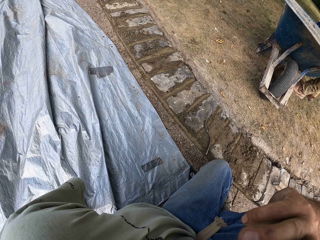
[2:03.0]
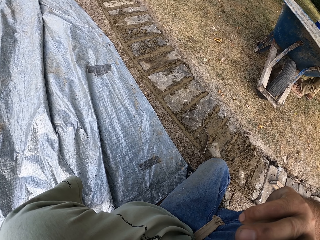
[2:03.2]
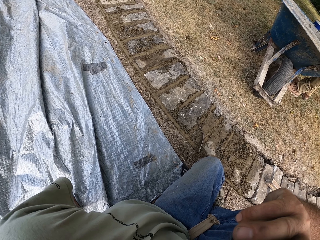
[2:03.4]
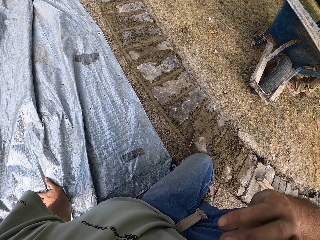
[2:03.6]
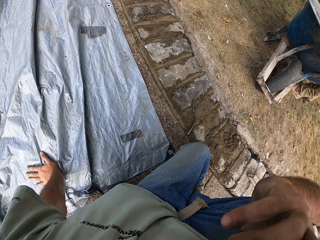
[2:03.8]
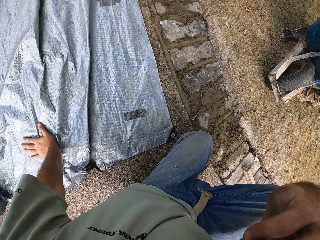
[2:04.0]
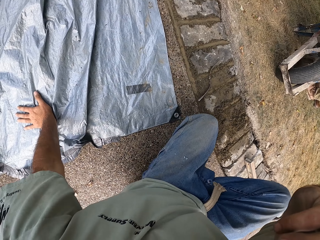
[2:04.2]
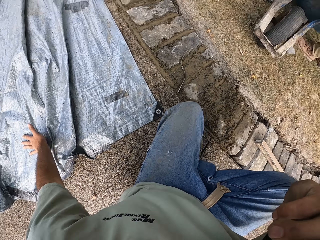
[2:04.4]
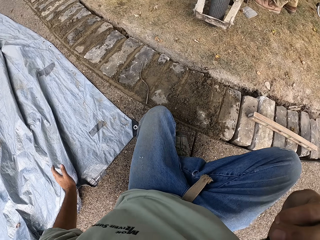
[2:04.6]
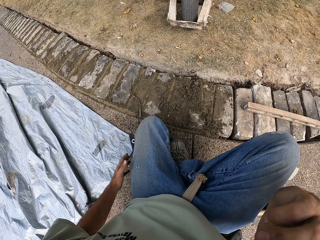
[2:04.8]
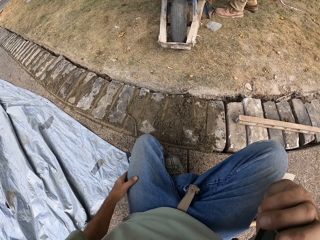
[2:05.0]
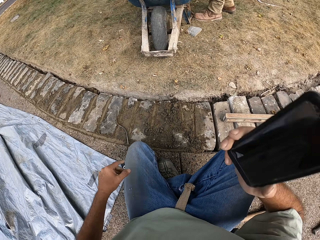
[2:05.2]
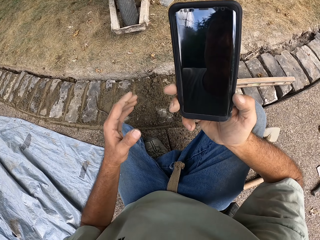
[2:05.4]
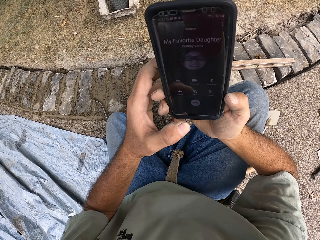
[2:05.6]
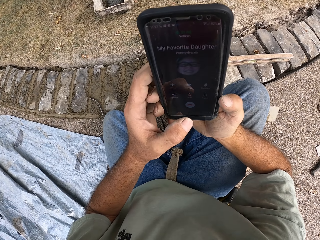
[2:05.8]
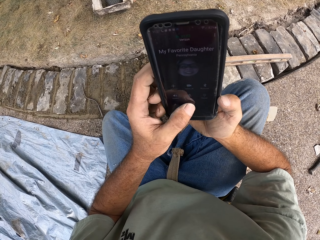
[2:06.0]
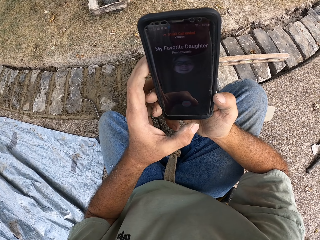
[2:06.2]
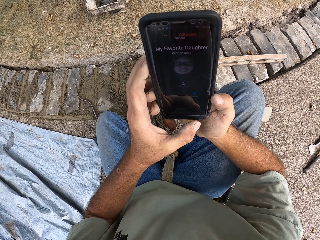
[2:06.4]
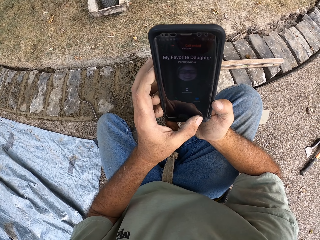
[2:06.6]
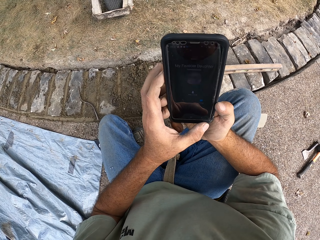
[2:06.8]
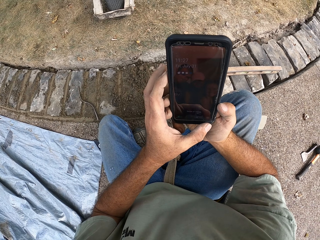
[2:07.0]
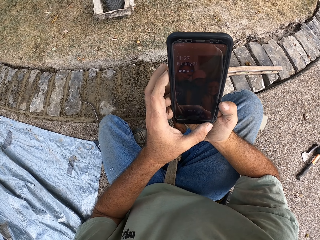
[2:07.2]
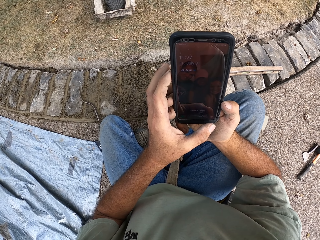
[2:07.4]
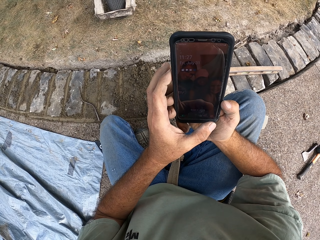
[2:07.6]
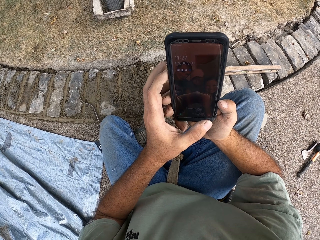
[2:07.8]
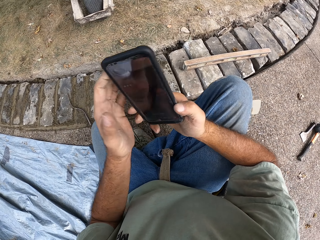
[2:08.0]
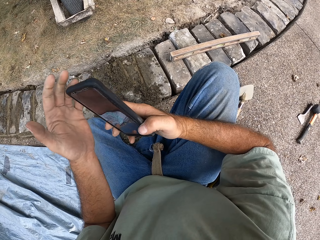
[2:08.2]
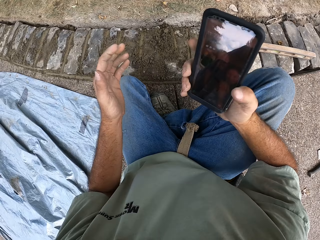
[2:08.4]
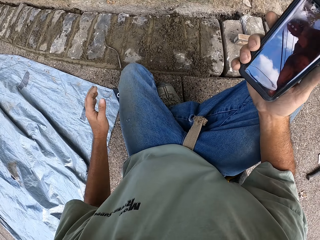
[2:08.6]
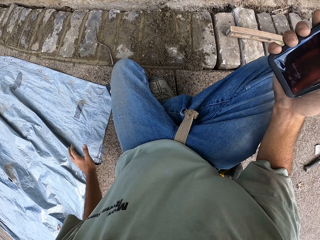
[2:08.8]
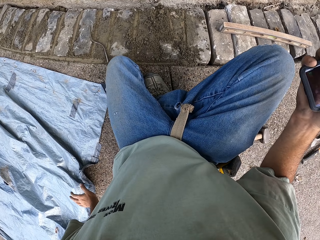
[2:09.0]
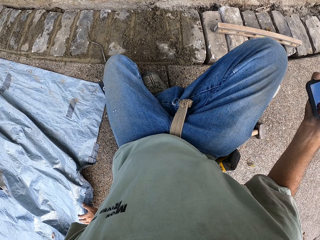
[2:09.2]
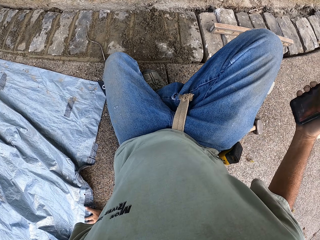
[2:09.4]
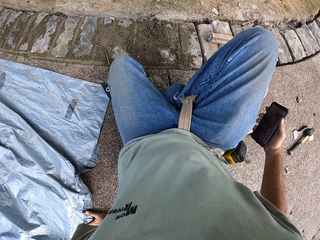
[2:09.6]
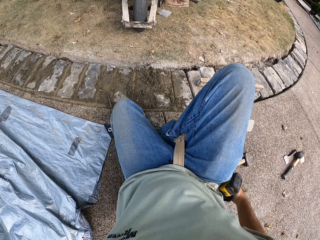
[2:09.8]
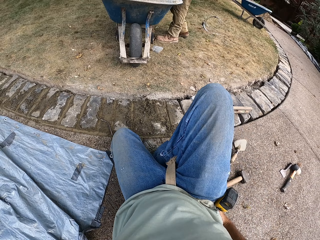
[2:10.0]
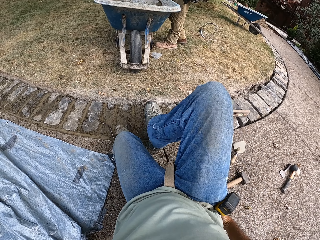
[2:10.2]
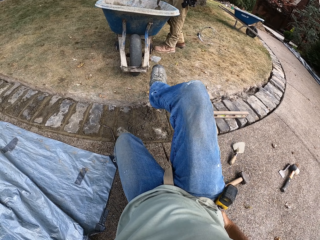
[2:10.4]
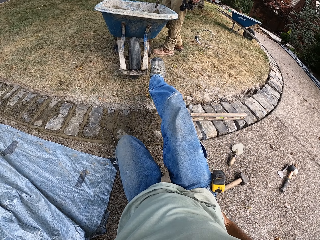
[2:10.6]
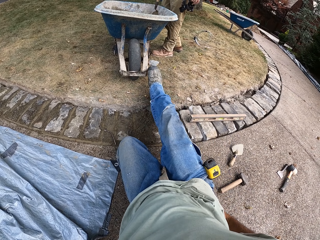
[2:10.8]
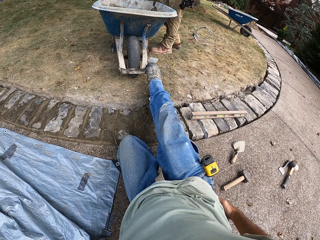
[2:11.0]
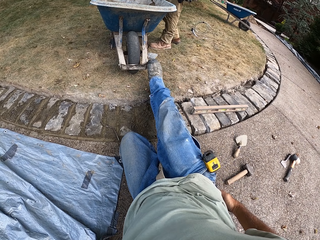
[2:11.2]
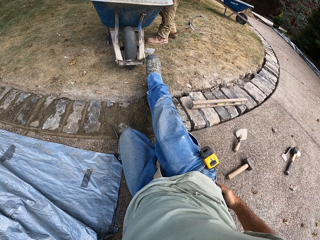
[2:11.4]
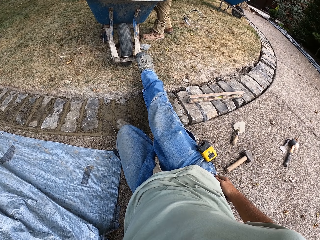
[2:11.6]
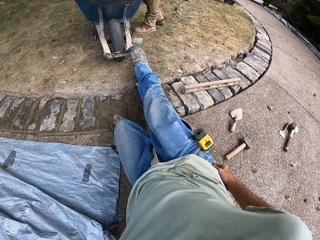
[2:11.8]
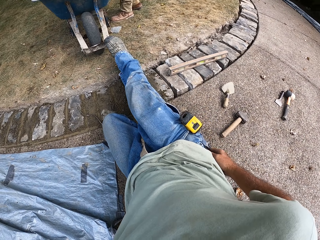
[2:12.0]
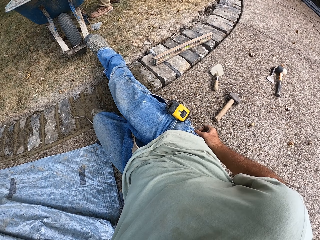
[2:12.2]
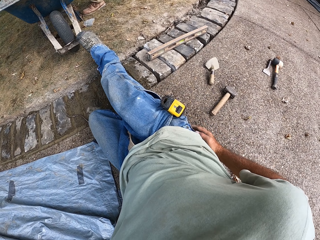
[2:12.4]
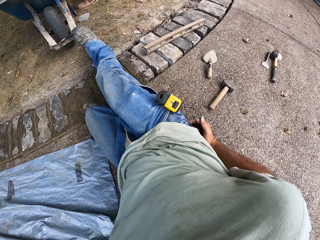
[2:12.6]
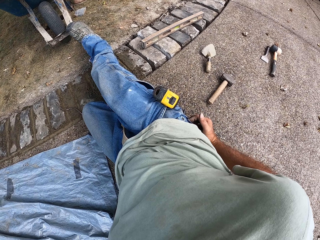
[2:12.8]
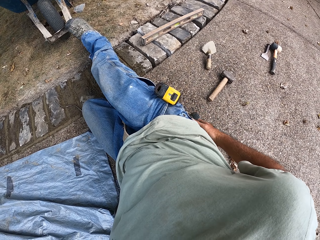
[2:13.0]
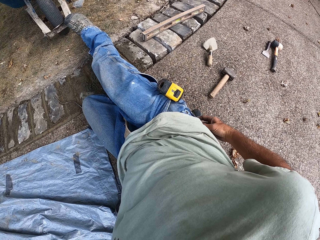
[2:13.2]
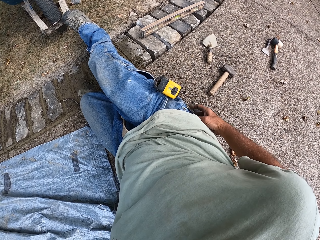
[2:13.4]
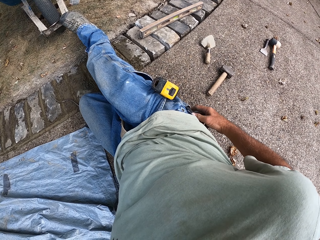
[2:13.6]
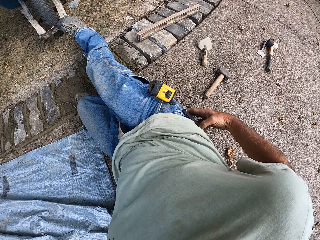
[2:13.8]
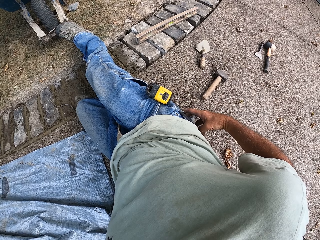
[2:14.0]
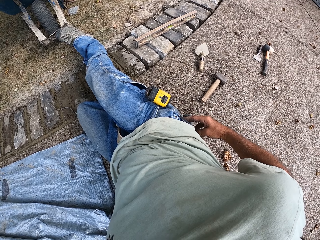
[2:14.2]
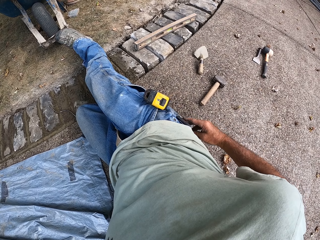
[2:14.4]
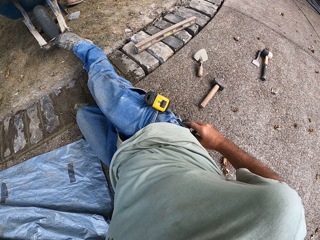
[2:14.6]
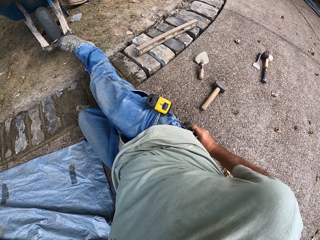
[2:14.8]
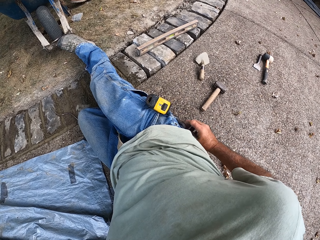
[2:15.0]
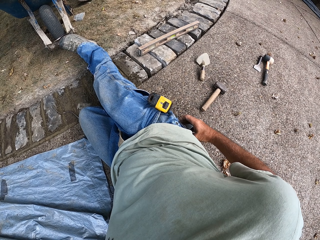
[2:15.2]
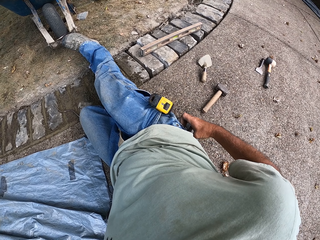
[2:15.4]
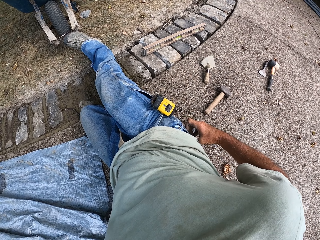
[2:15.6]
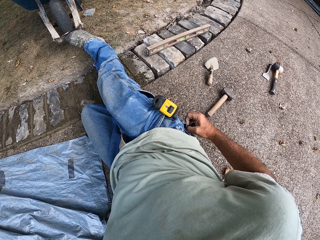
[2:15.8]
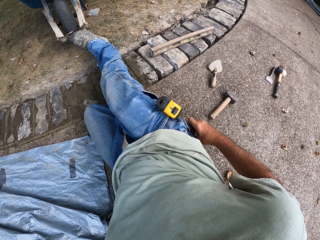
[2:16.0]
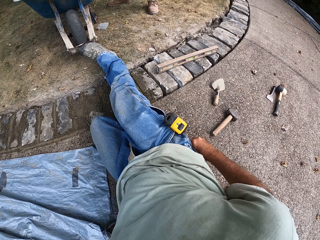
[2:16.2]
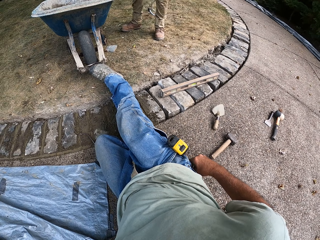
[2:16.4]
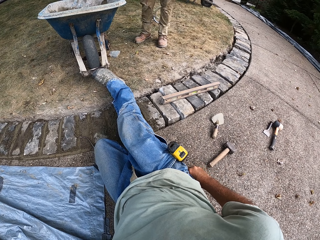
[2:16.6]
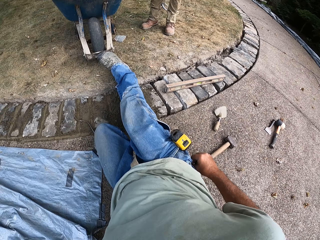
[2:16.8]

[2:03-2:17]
The camera wearer moves his left hand on the ground. He removes a phone from an ear. He holds the phone with both hands. He ends a call. He presses the phone on his hands. He puts the phone in his pocket. He moves his right leg on the ground. He stretches a leg. He adjusts the phone in his pocket.

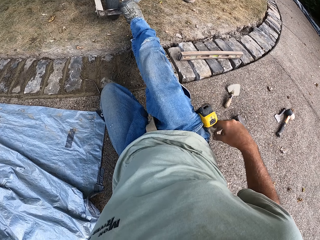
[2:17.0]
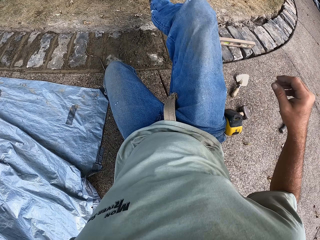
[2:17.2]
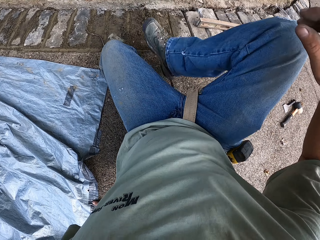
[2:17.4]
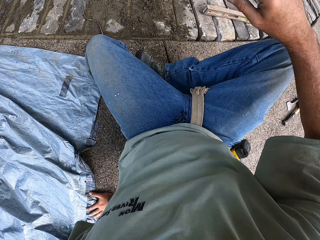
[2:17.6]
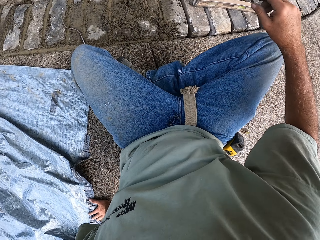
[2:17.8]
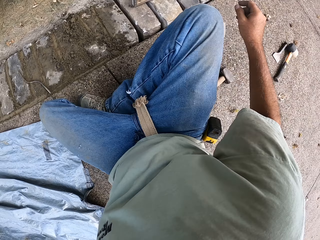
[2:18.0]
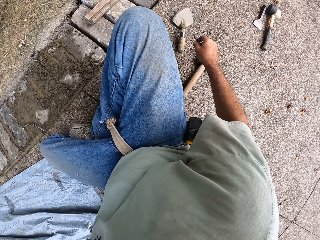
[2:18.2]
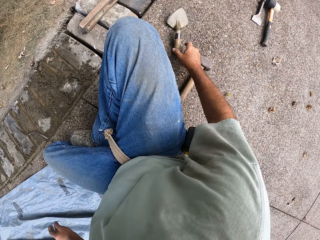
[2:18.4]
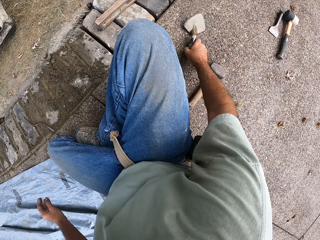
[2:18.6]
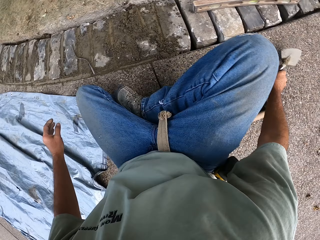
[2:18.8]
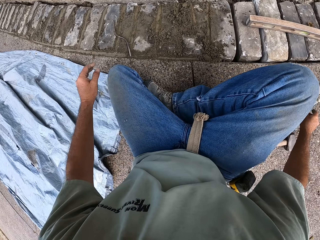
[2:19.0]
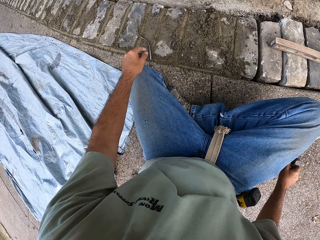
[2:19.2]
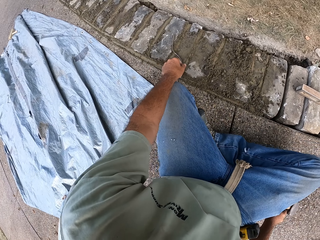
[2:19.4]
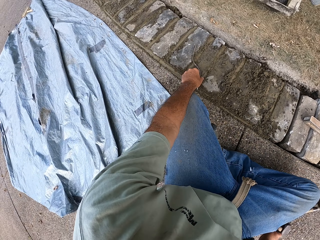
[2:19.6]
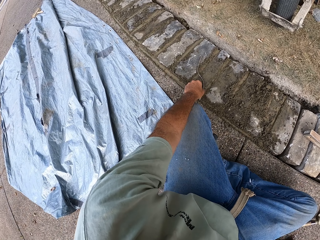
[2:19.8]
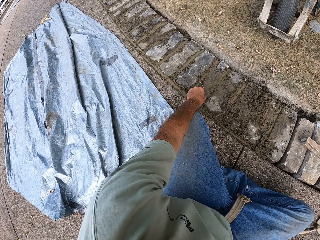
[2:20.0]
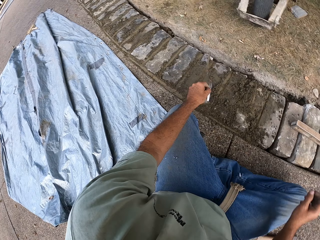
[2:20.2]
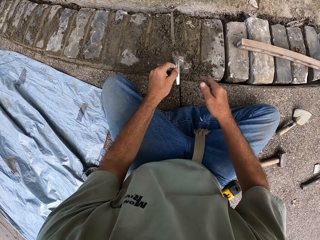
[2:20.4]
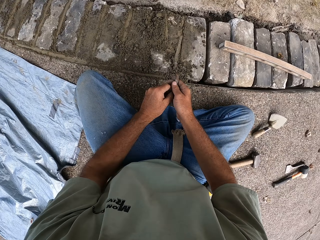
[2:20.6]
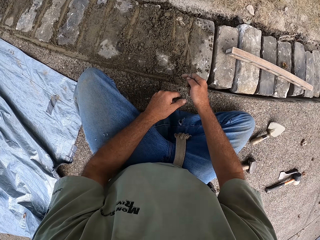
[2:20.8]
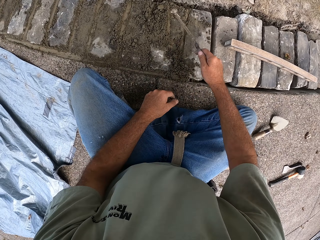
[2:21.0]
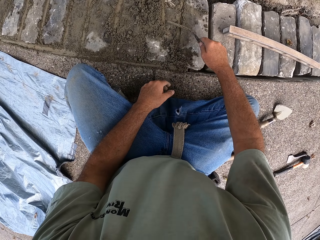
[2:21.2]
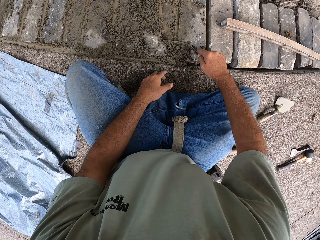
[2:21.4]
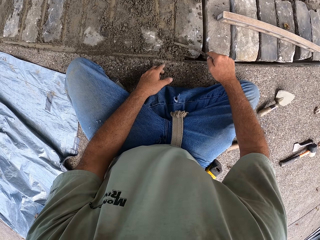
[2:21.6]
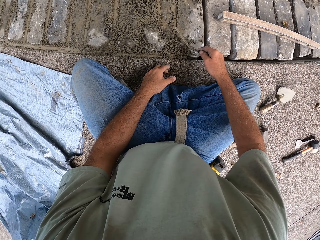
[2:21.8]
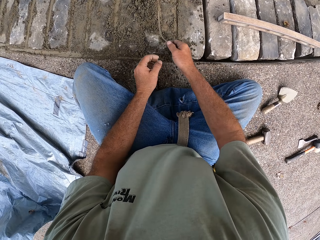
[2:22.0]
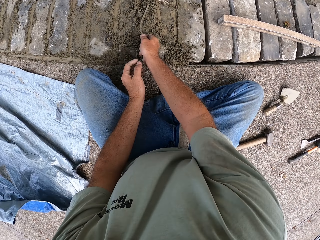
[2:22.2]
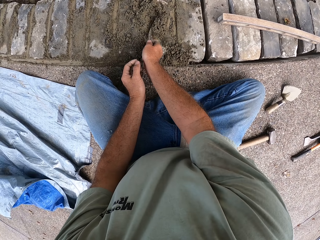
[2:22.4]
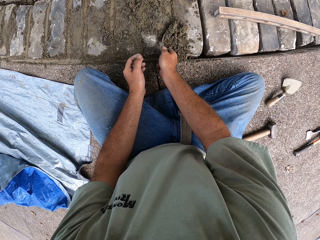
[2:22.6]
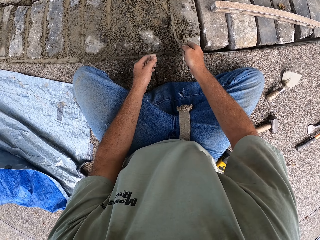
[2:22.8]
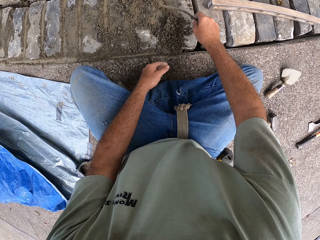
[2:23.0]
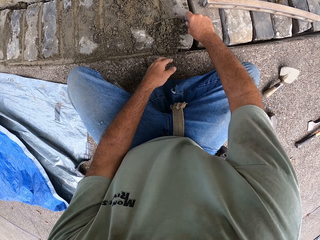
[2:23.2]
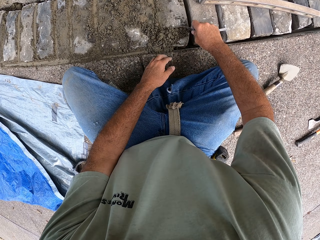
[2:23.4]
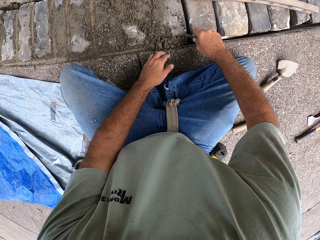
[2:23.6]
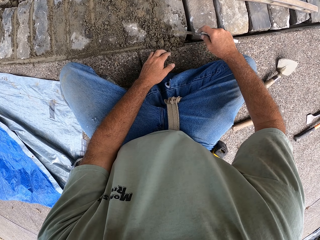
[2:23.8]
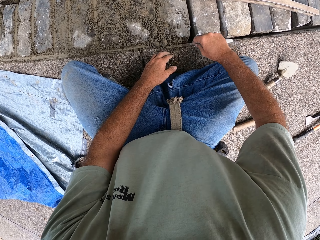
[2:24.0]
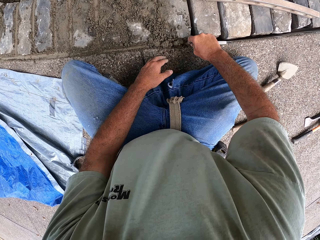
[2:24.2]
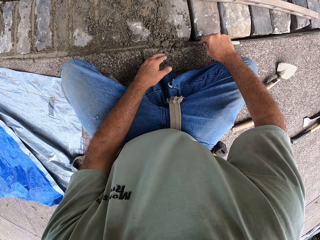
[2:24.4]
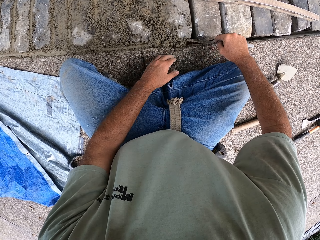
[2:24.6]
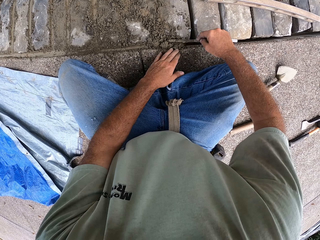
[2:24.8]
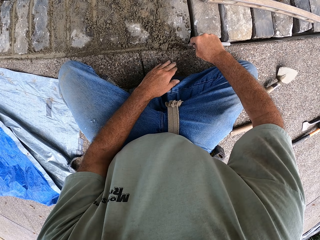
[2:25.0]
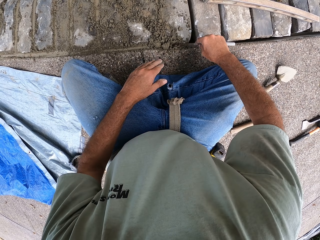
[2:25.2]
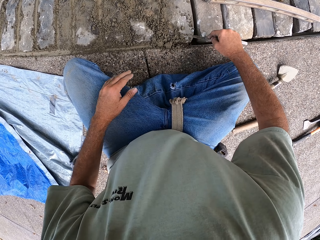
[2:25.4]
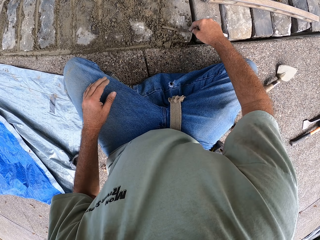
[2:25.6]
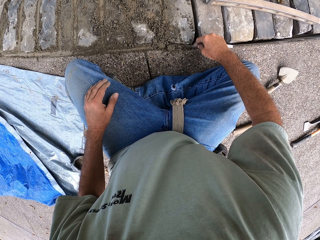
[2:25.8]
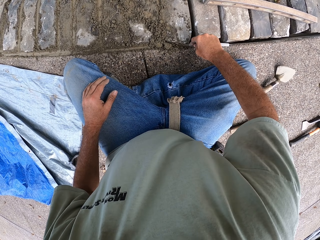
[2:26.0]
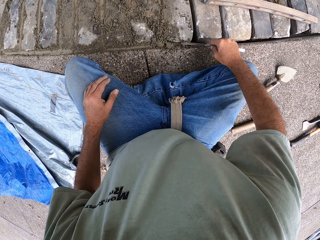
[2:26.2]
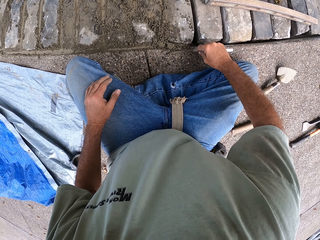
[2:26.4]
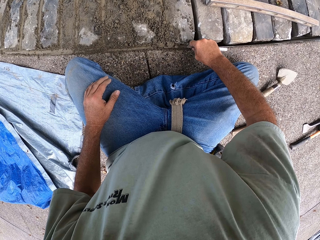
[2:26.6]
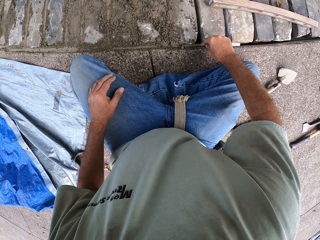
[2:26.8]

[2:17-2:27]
The camera wearer folds a leg. They touch a trowel on the ground, pick up the trowel, and put down the trowel. They pick up a metal bar on the blocks. They spread sand cement mixture on the blocks with the metal bar. They fill sand between stones.
